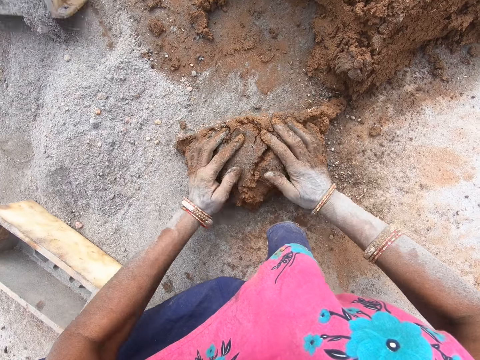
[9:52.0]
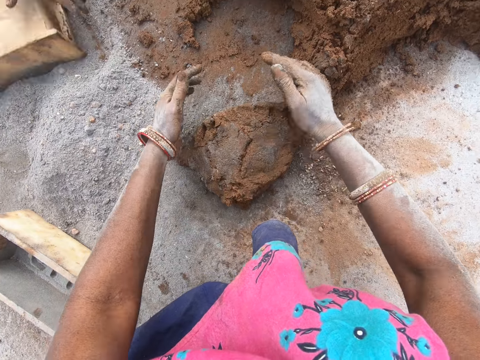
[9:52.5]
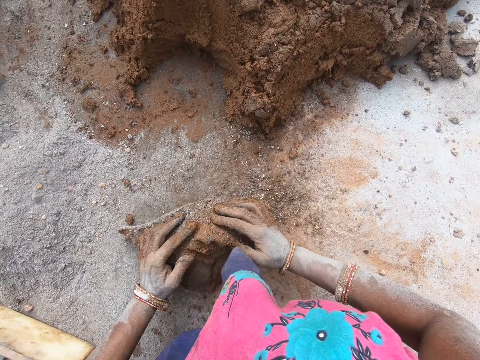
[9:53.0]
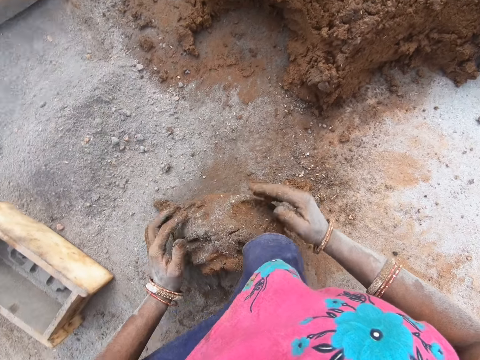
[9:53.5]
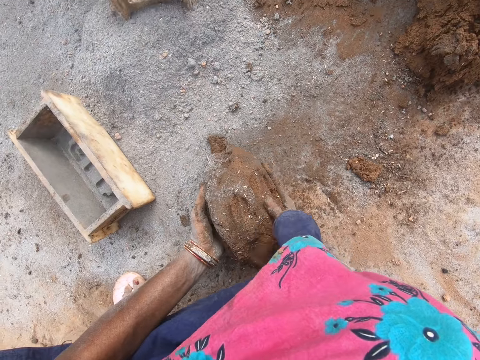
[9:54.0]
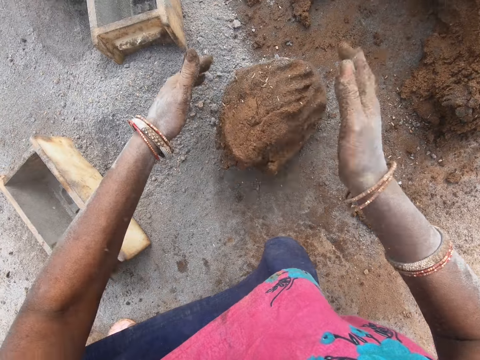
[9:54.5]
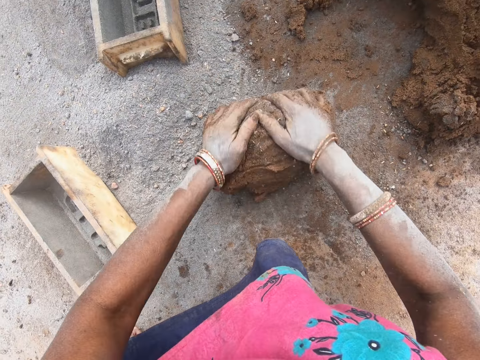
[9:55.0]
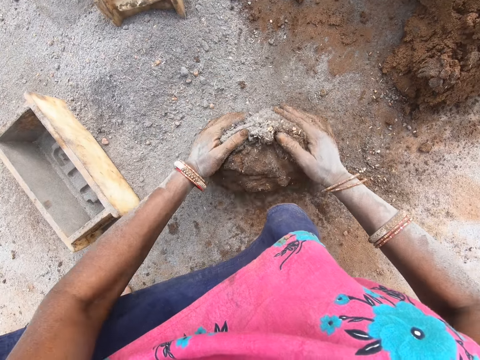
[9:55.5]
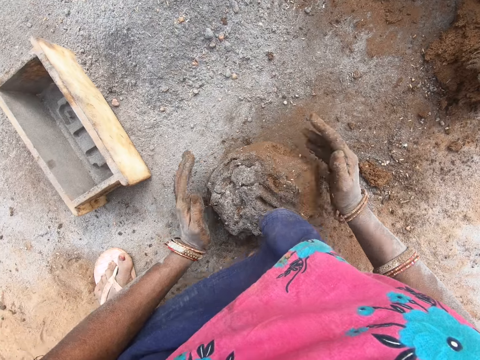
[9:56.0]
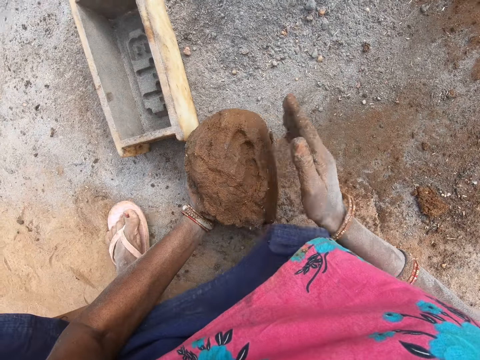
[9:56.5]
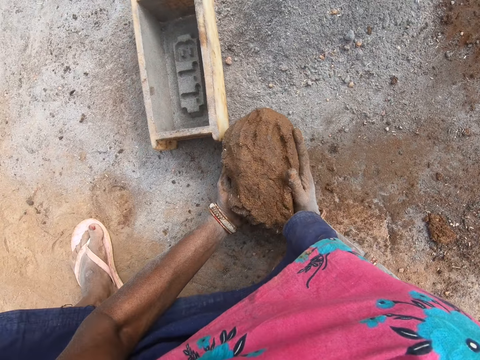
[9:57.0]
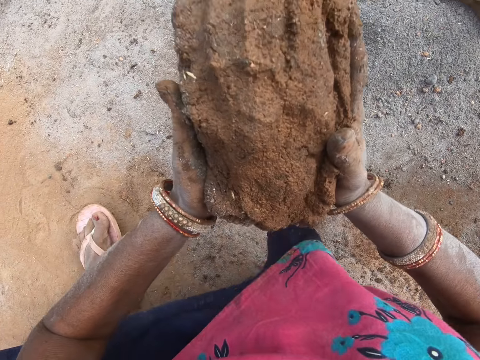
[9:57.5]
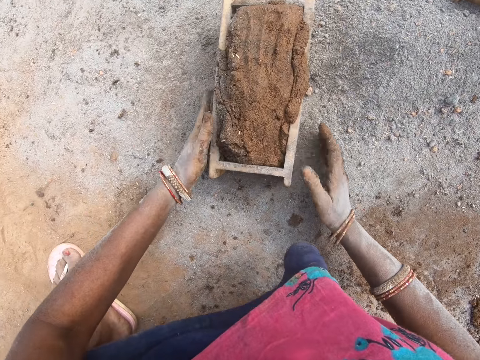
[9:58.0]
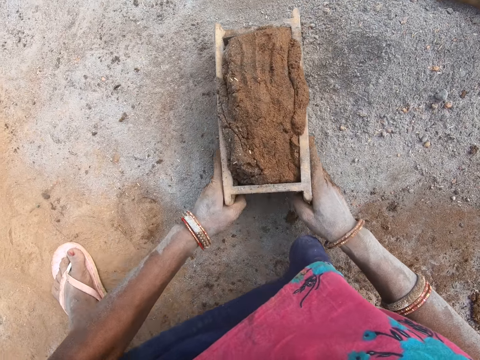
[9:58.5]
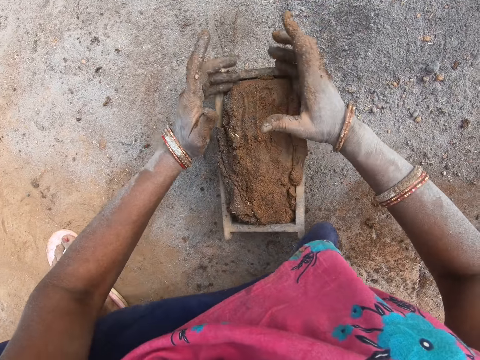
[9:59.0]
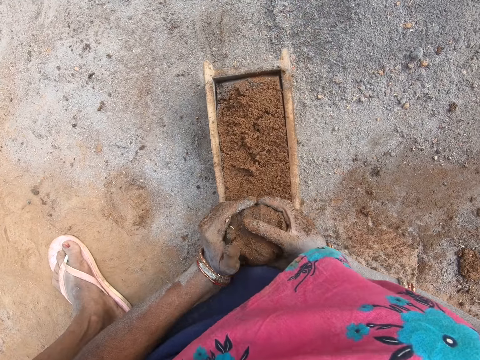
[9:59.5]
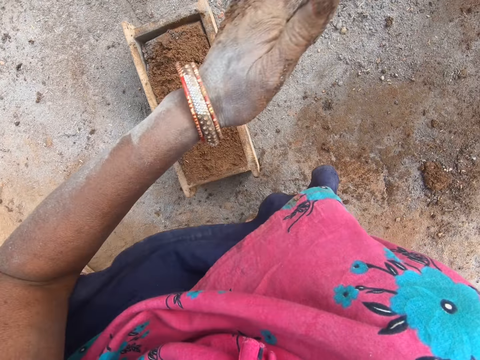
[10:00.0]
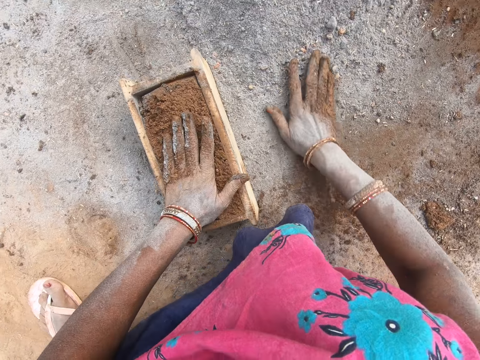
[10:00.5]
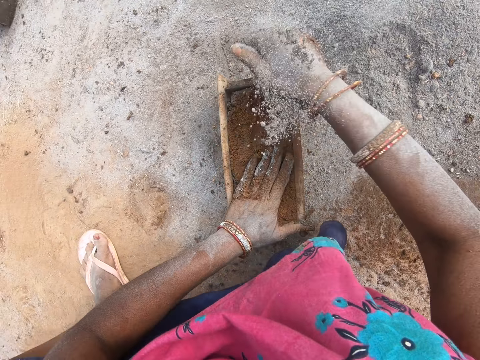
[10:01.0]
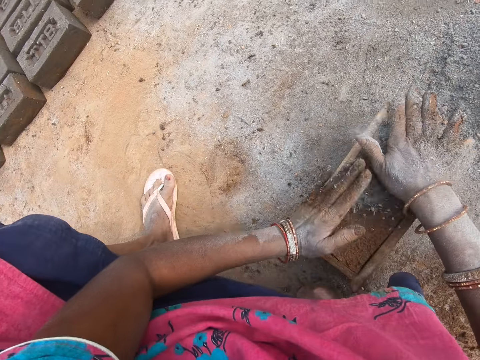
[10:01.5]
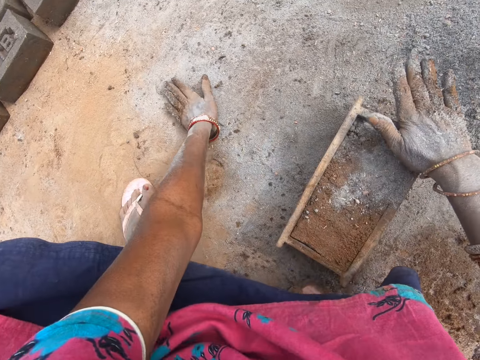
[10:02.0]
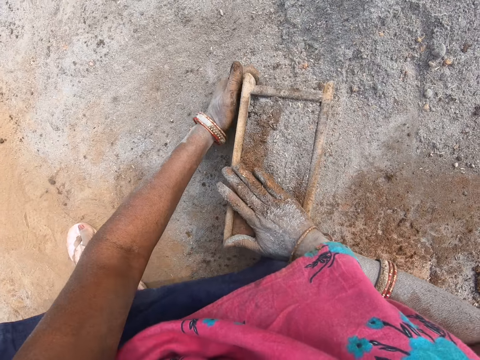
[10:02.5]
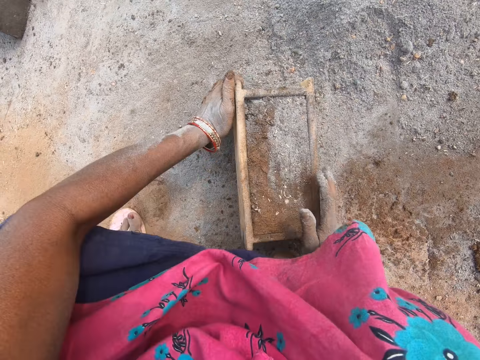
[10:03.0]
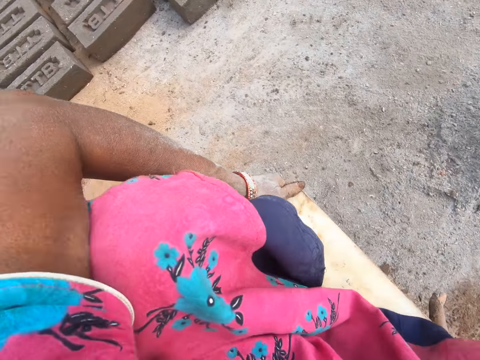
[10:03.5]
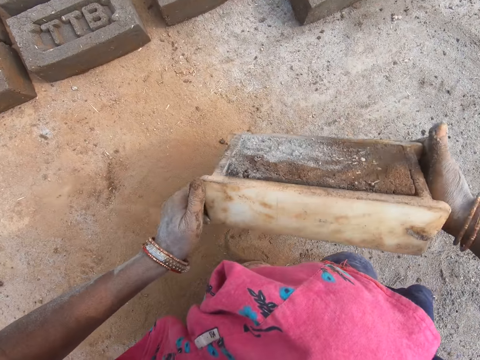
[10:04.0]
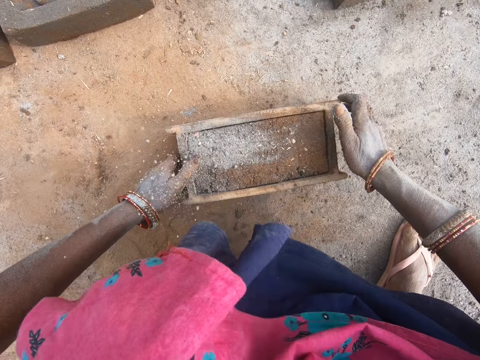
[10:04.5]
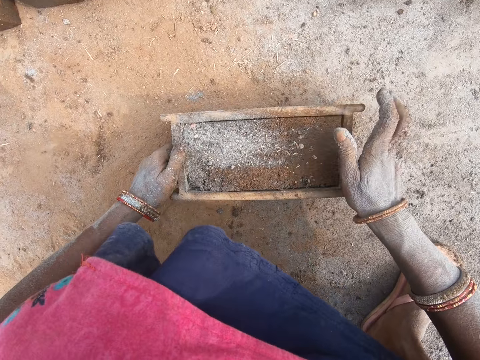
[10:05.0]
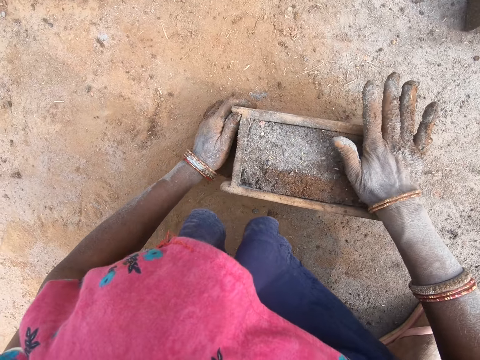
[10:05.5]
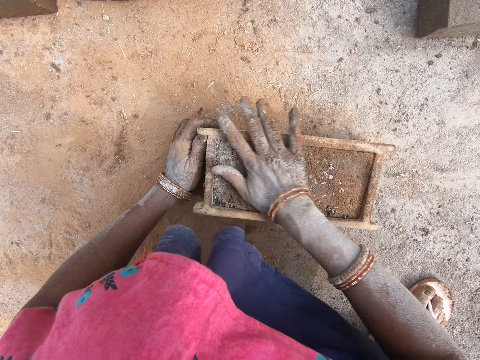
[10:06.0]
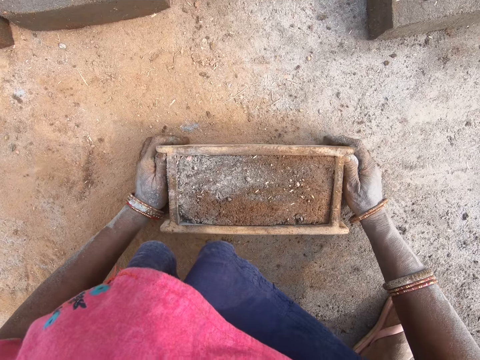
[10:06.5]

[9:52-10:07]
The camera wearer rolls the clay on the ground. They mold mud on the ground. They carry the clay mold with both hands. They put the clay mold in the molding box. They cut the clay mold. They throw the clay mold. They put the soil on the clay mold. They pick the brick mold. They carry the molding box. They move. They put the molding box on the ground.

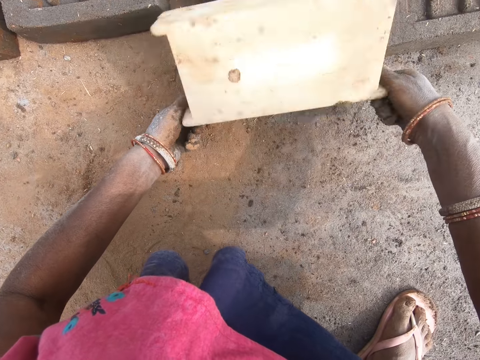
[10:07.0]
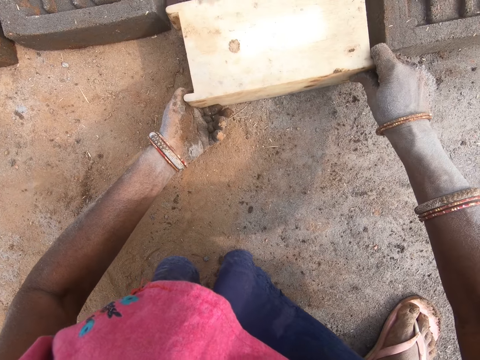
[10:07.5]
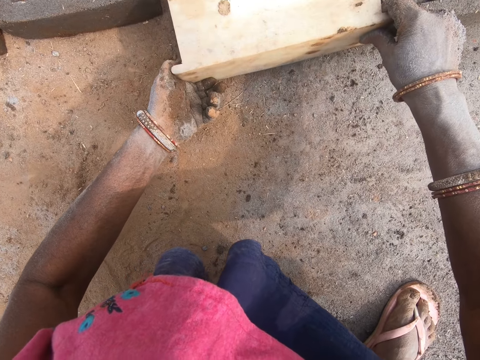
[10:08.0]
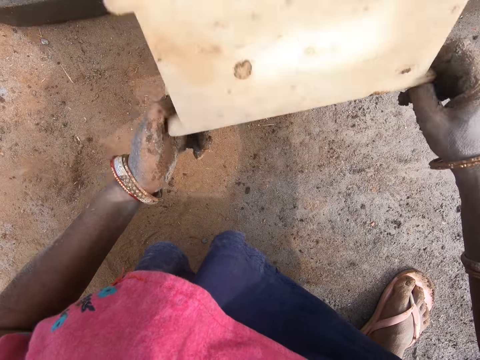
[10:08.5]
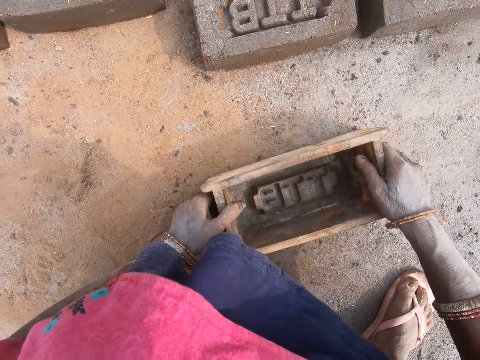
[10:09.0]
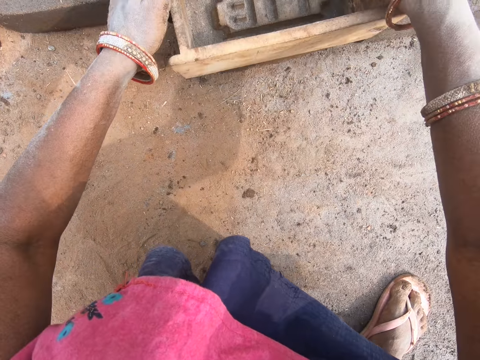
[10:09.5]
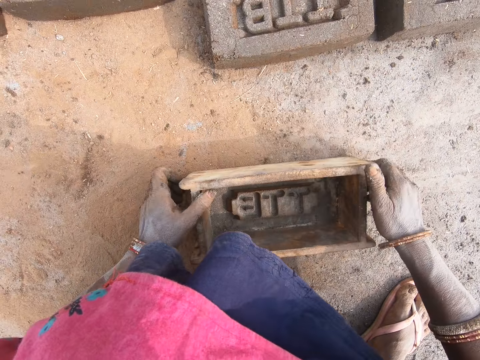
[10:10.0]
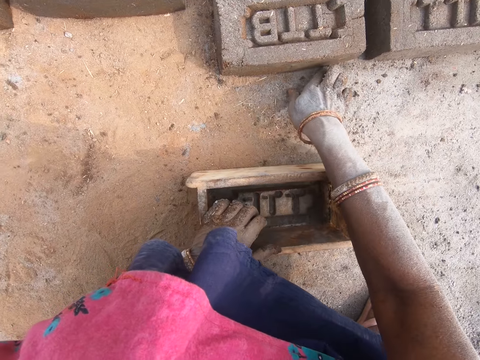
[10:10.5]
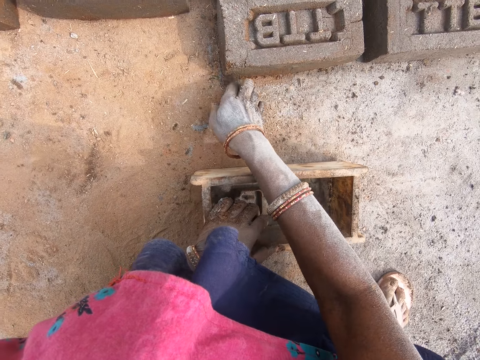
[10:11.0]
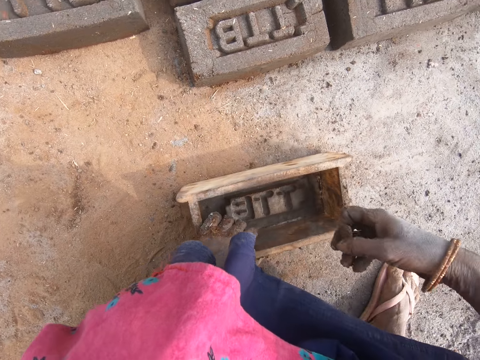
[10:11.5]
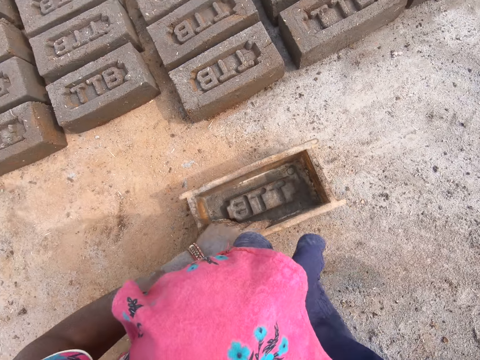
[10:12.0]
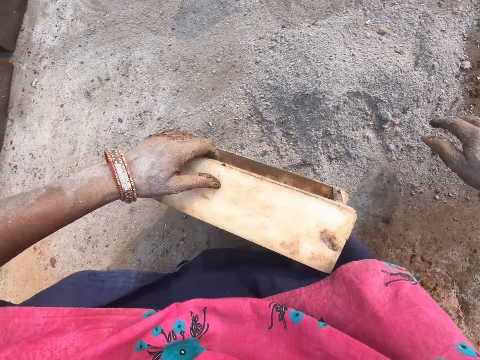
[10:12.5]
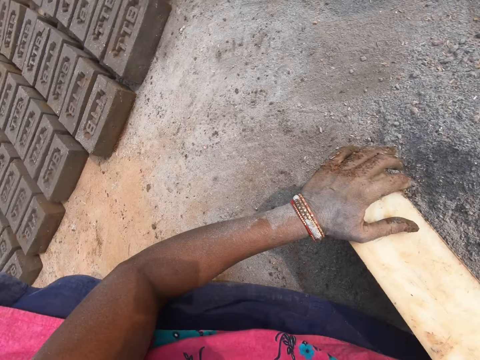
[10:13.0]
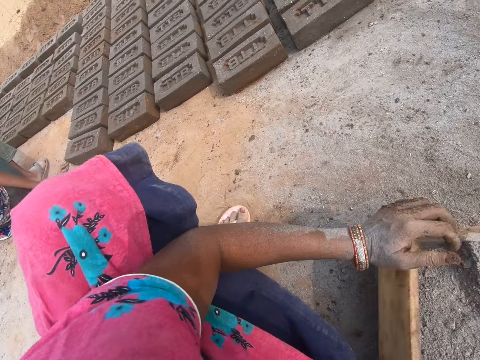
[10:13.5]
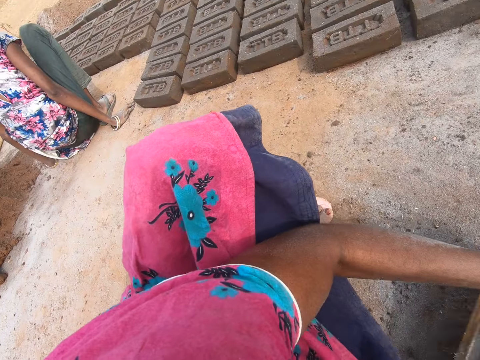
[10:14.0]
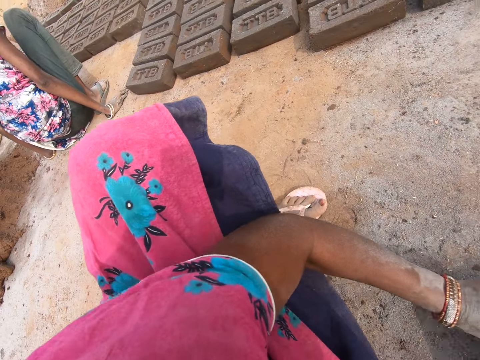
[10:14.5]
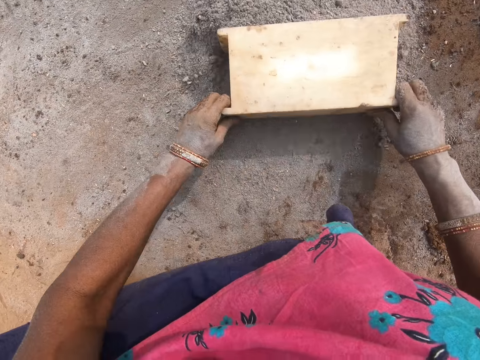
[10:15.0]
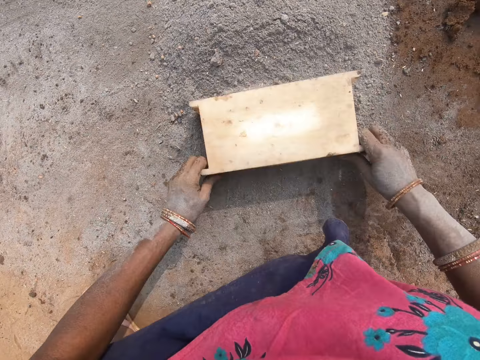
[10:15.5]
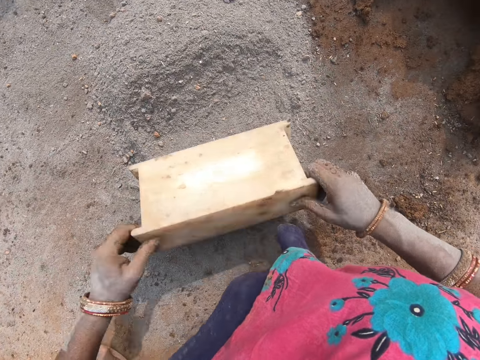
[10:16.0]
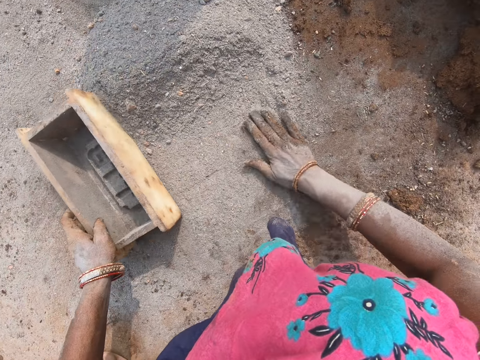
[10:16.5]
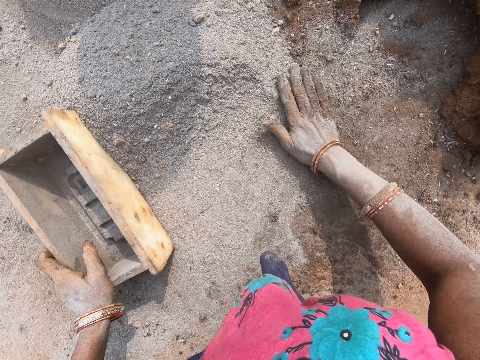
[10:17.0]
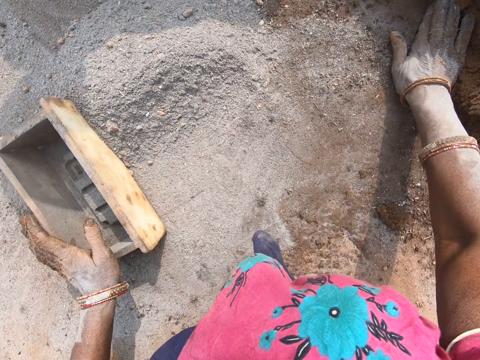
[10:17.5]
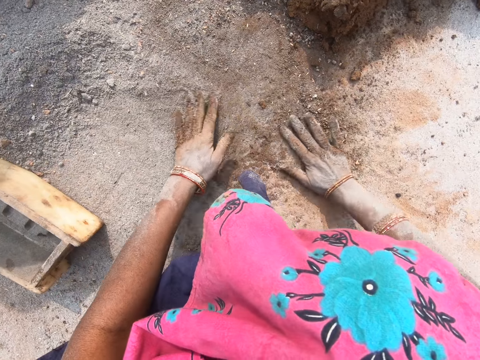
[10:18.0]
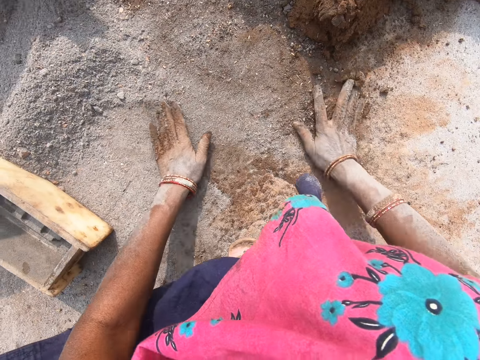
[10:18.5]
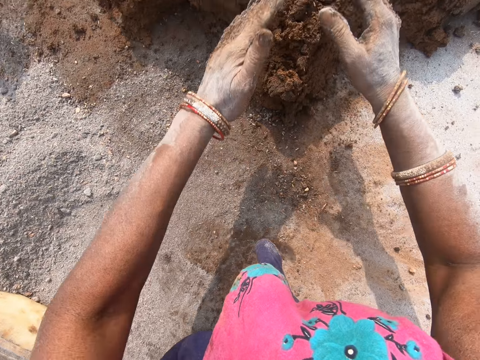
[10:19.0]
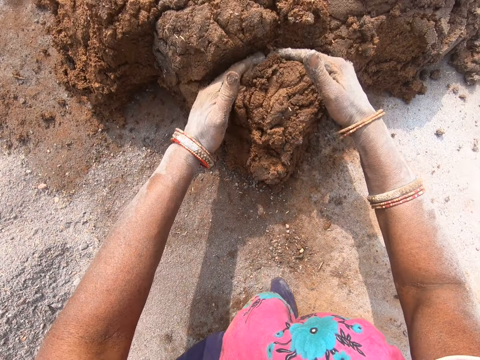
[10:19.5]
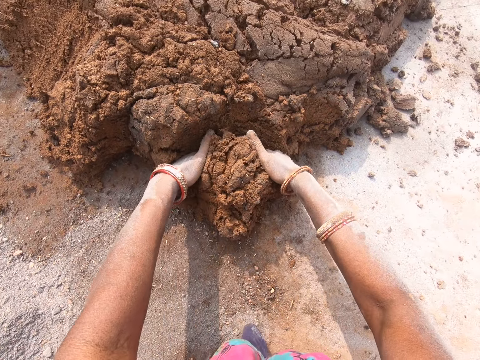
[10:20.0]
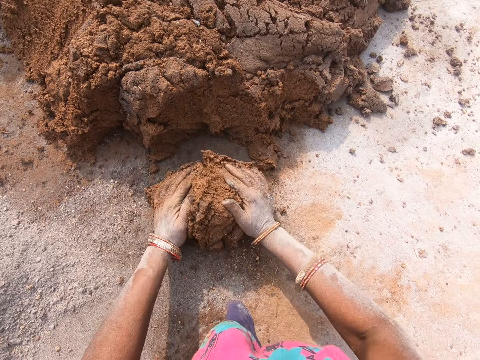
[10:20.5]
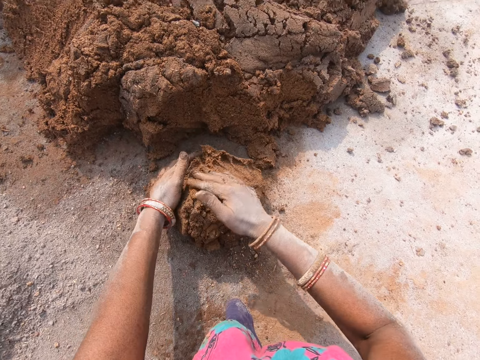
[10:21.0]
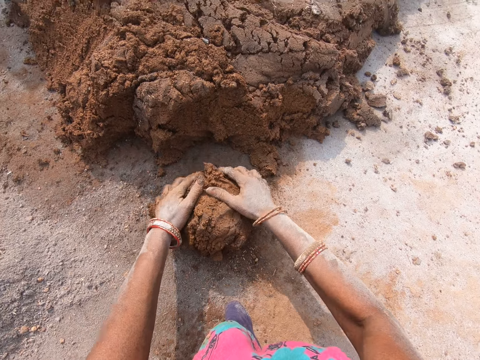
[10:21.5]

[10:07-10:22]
The camera wearer puts the brick on the ground. They turn the molding box and move the molding box. They pull the brick. They put the molding box on the ground, take the molding box from the ground, and put the molding box on the ground. They move. They put the soil in the molding box. They put the soil together using the molding box. They move the soil with the brick mold. They put the molding box on the ground. They spread the soil on the ground. They cut the clay mold using hands.
